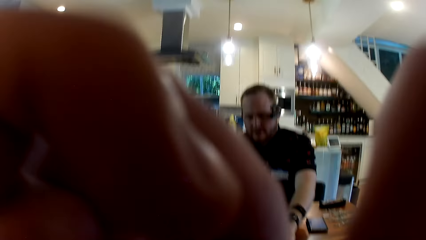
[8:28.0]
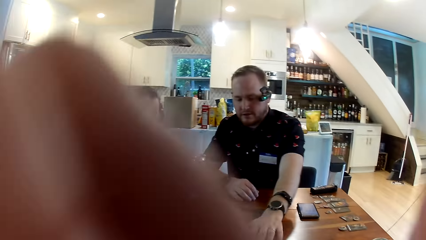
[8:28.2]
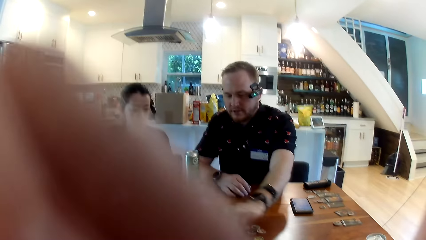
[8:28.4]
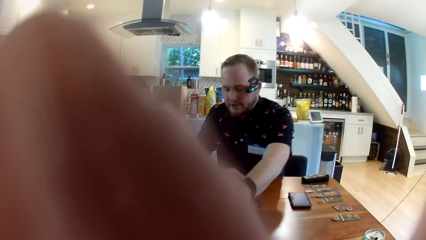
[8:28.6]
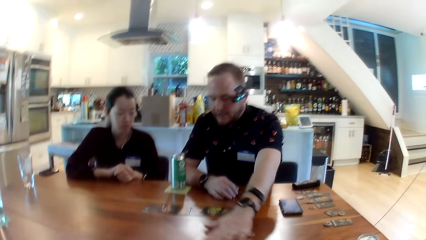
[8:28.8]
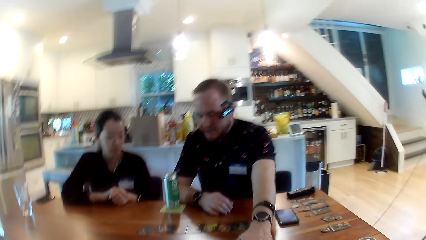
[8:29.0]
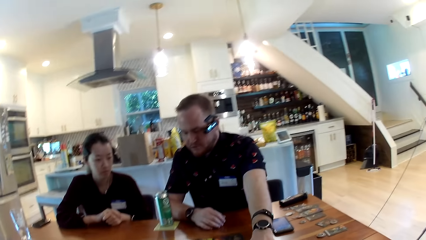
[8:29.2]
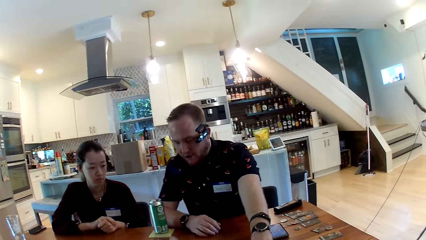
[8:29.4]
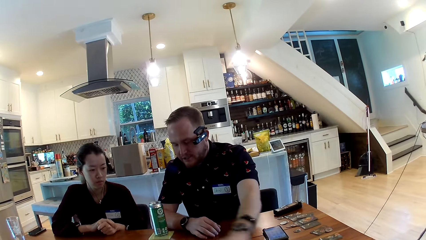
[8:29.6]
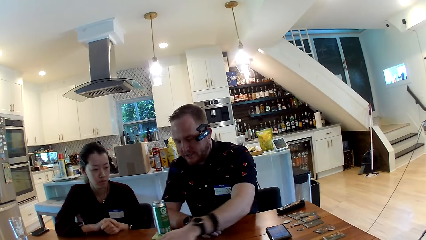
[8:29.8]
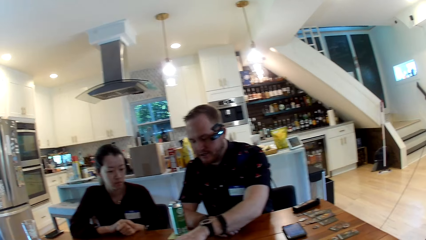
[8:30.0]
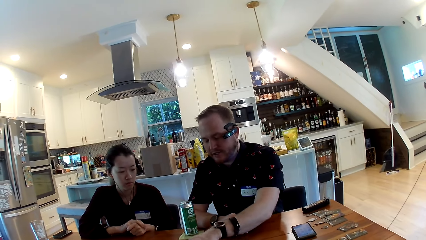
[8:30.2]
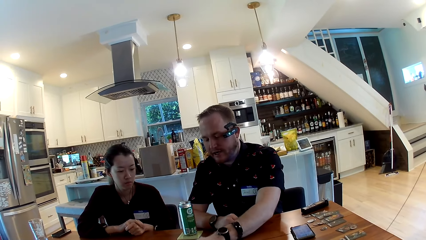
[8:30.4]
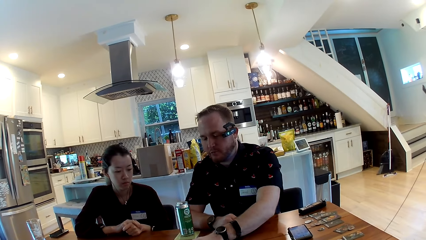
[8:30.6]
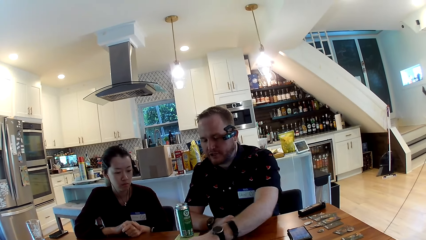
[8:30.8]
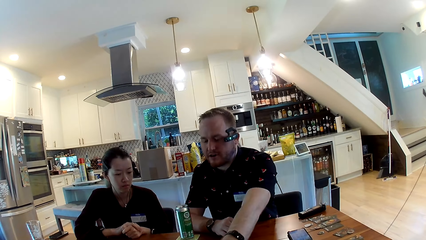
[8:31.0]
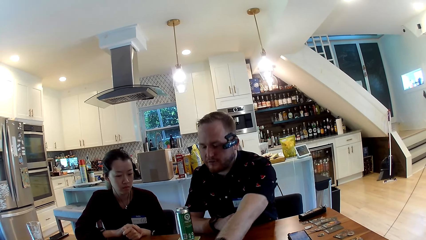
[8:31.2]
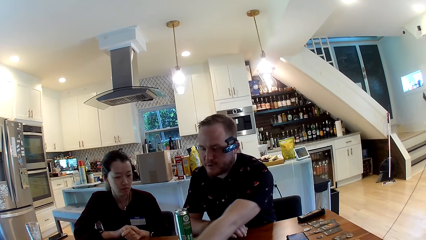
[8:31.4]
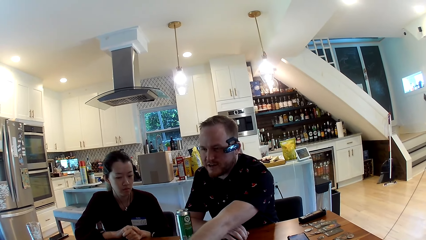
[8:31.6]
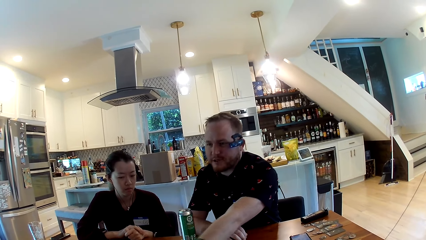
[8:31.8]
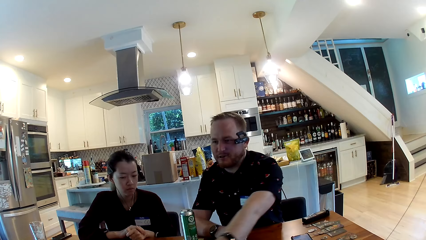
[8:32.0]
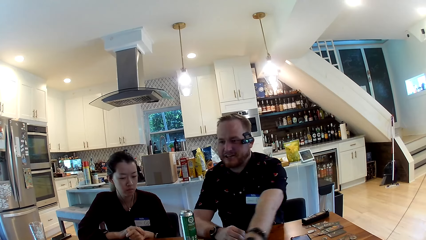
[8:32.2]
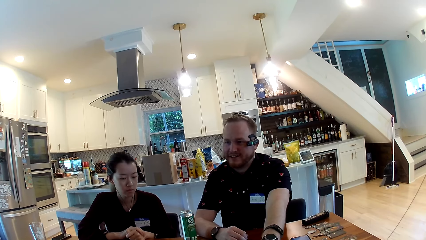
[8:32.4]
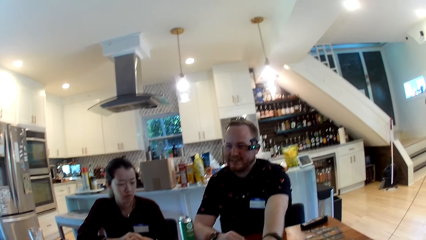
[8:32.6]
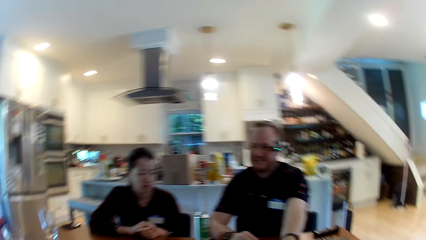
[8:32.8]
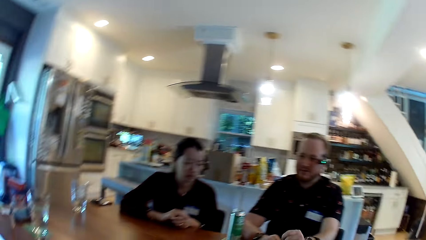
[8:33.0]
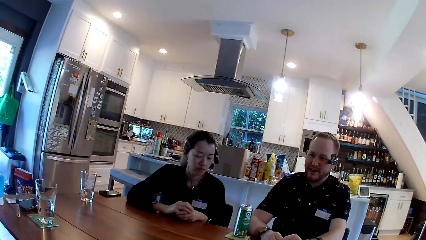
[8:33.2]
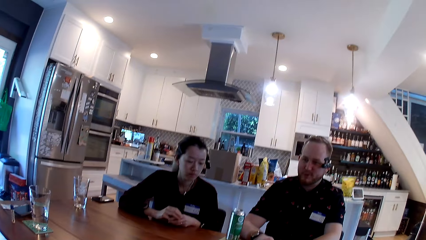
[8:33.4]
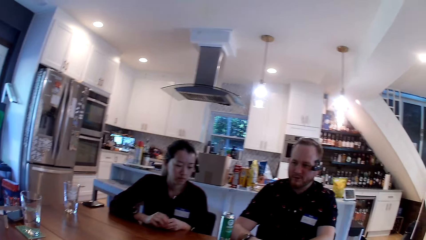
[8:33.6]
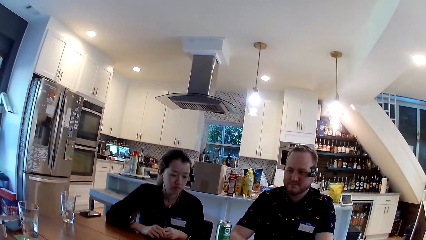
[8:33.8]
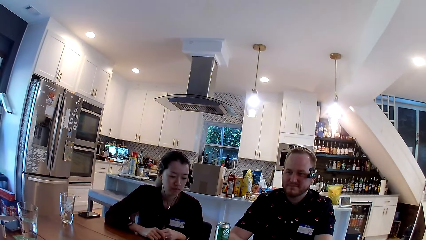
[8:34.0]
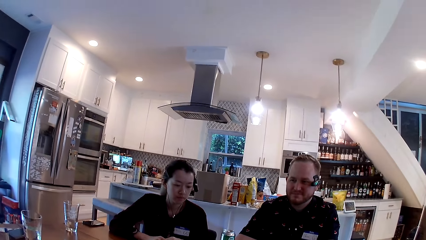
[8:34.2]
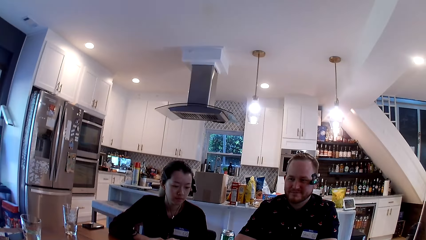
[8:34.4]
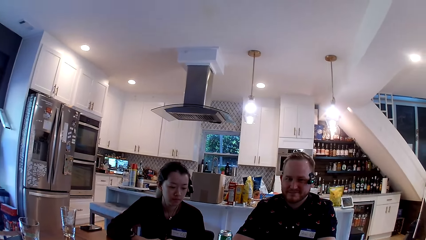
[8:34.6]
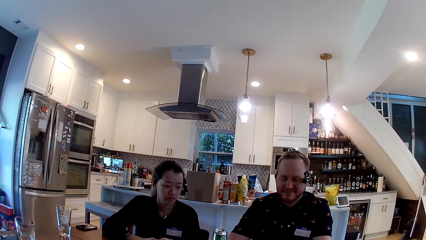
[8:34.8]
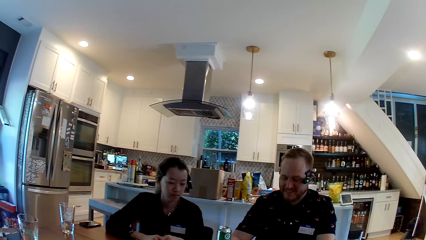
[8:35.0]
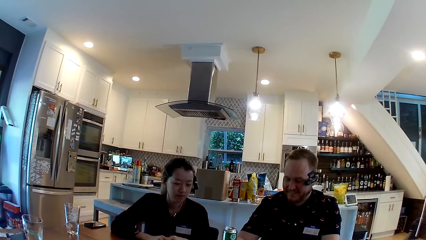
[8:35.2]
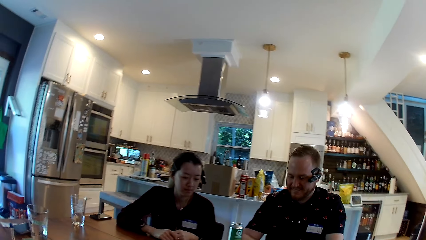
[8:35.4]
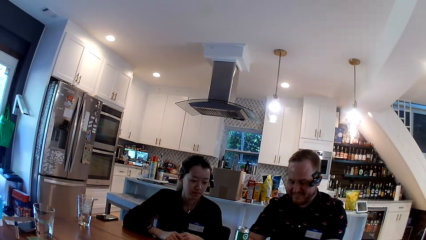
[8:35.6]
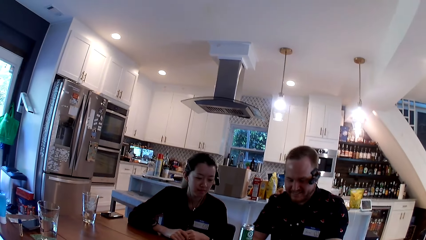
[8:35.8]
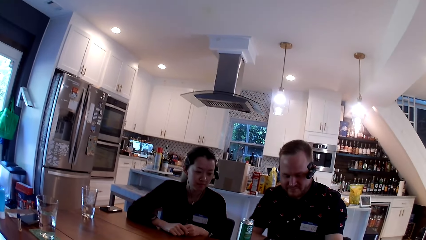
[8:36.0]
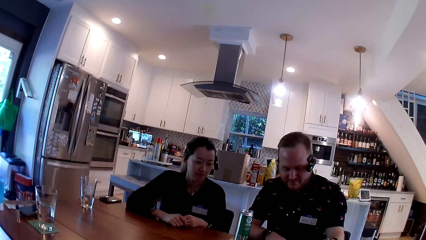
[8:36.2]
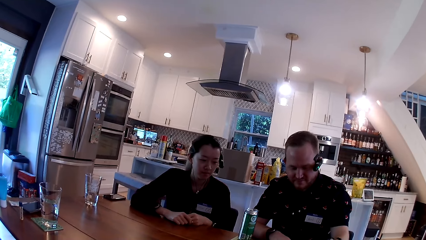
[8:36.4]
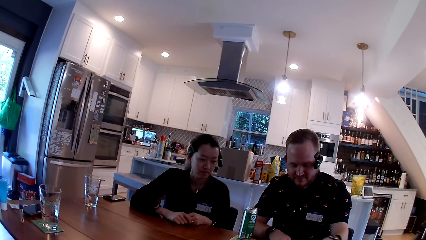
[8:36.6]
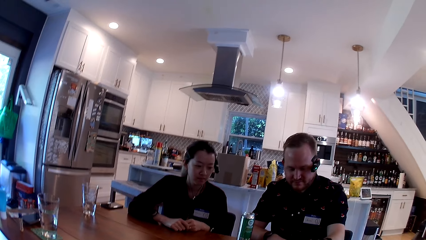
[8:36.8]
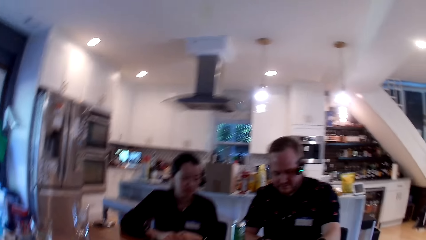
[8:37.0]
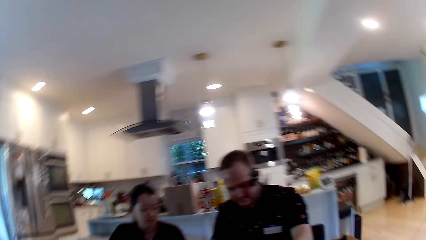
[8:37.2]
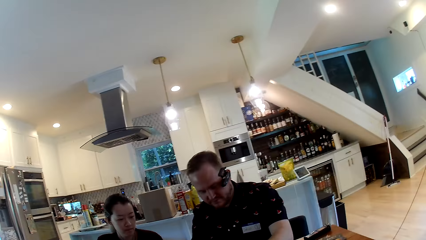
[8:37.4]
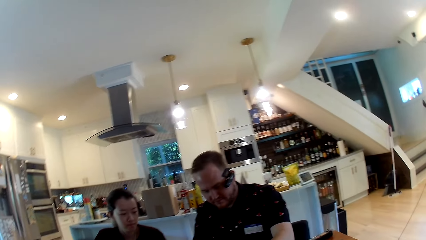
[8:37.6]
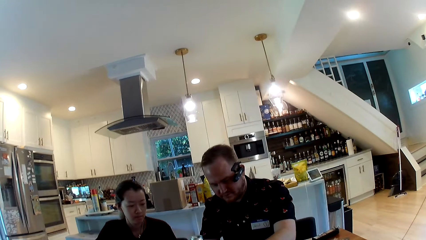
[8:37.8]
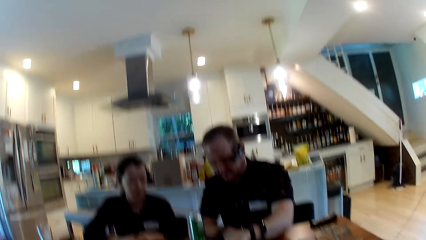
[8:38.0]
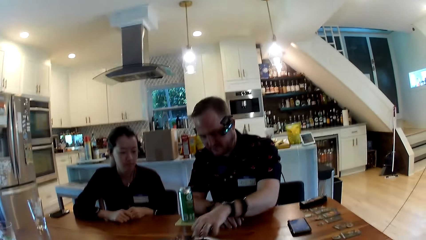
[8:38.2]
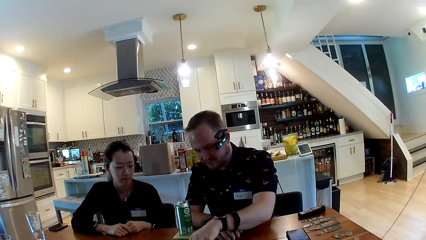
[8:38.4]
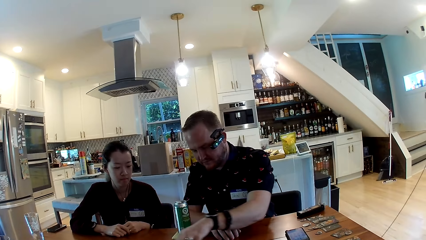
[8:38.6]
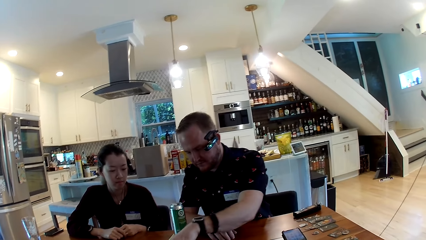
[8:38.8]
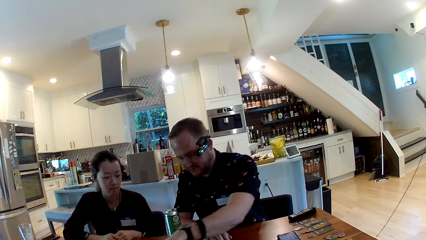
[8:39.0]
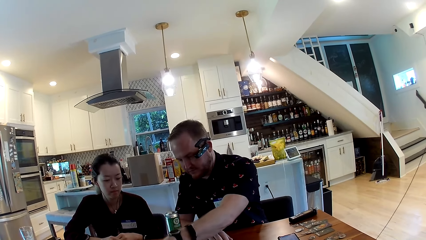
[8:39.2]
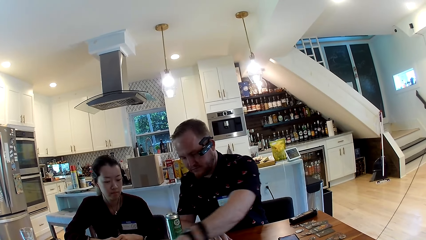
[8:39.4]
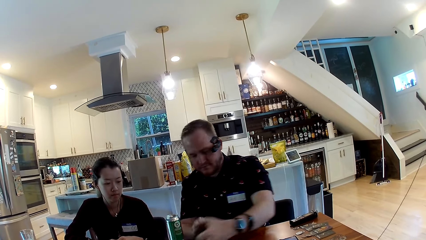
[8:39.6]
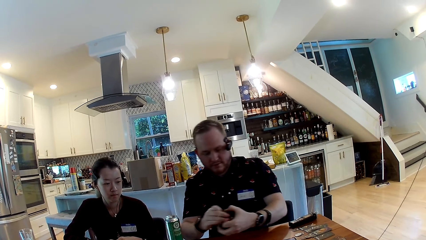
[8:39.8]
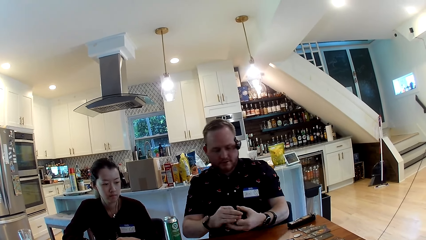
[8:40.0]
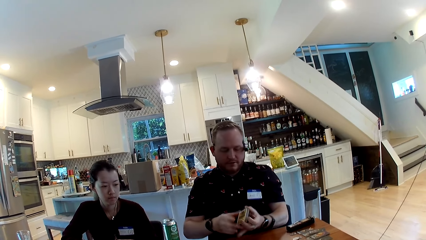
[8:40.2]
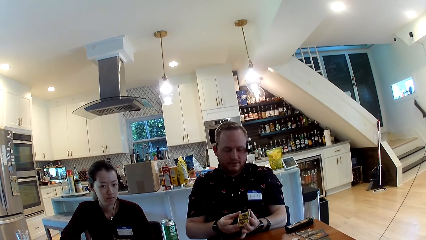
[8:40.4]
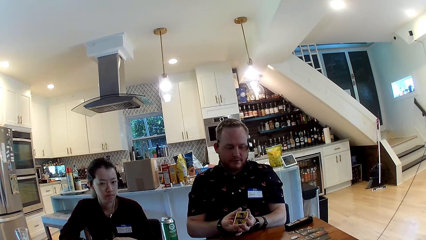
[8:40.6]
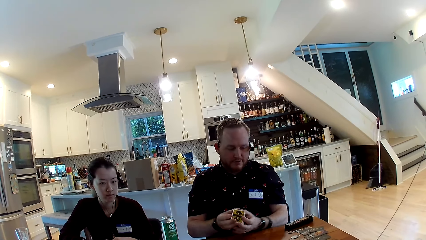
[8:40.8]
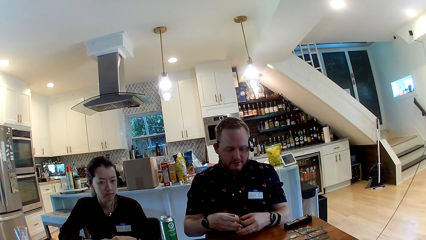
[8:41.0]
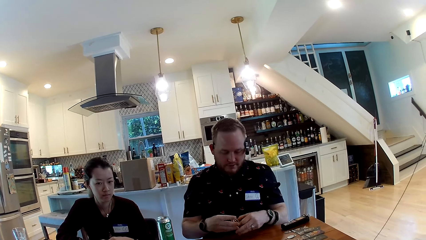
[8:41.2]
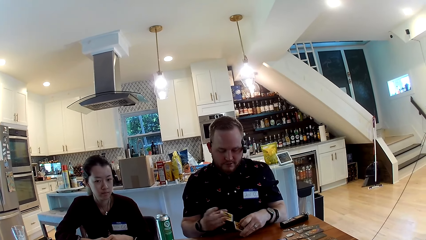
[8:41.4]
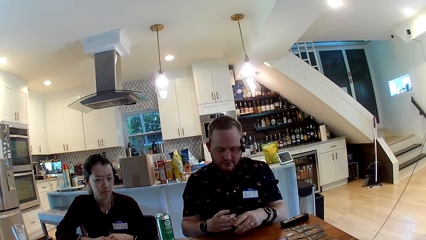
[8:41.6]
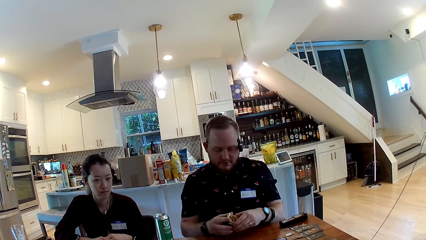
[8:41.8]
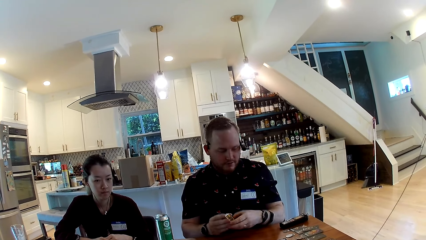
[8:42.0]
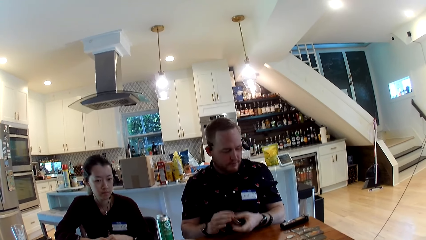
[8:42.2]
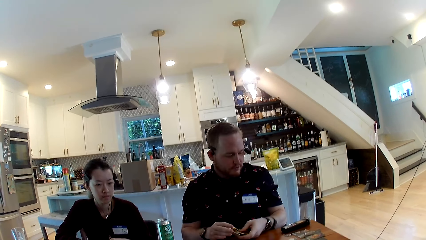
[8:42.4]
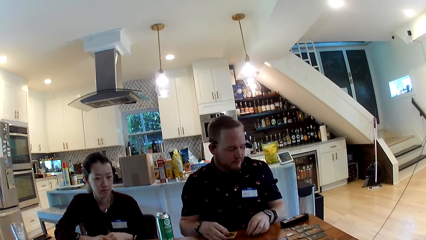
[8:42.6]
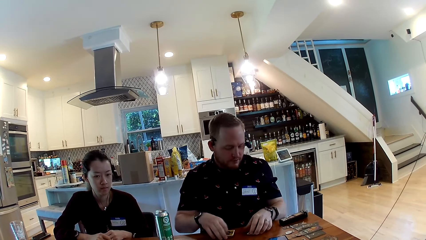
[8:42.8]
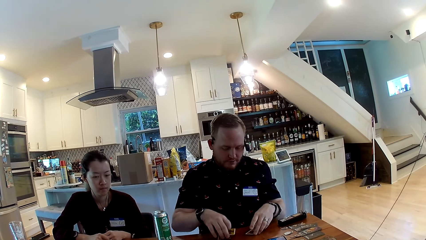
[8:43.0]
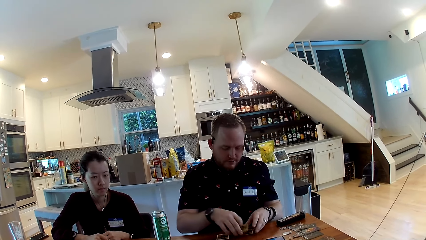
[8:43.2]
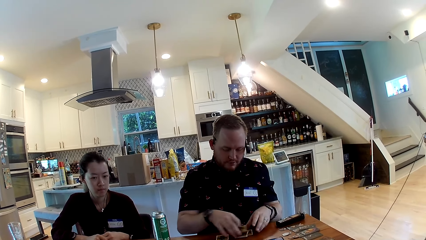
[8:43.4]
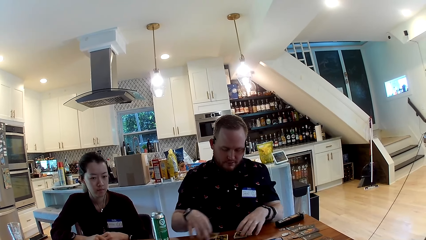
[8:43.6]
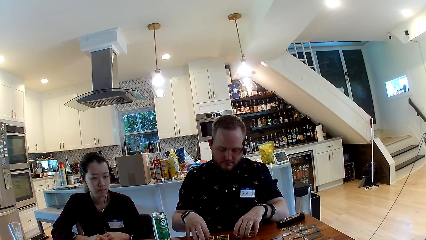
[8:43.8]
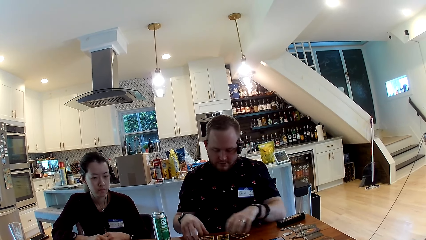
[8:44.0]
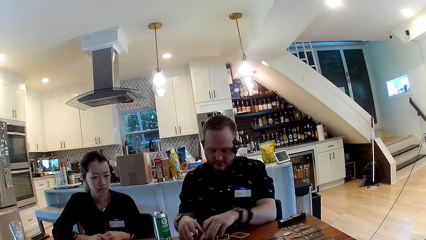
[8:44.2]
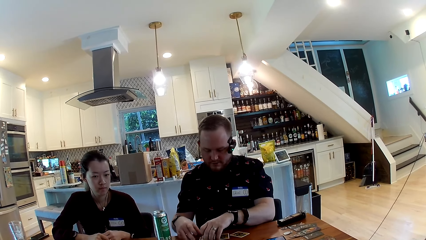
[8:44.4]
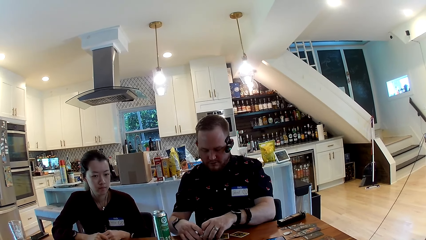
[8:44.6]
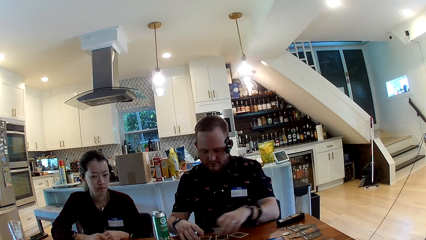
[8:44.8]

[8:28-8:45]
The camera wearer holds the camera. A man talks with the camera wearer and a lady. The camera wearer looks around. The man moves a card. The man shuffles cards with both hands. The man puts the cards on the table.
